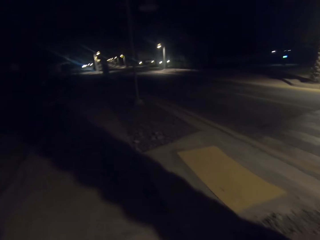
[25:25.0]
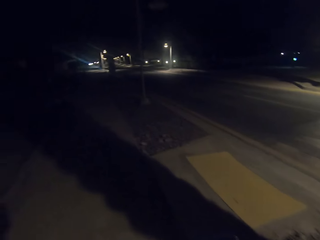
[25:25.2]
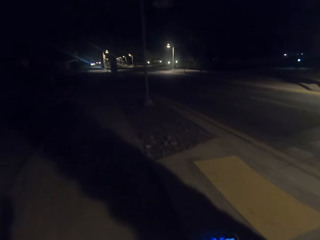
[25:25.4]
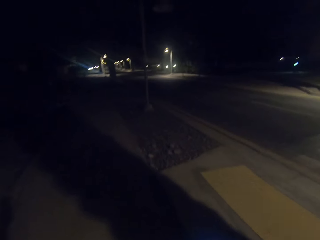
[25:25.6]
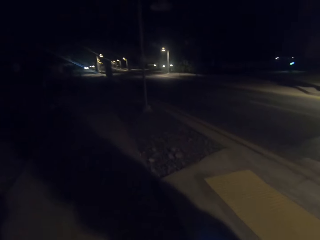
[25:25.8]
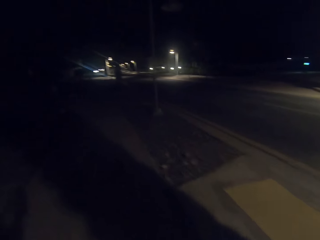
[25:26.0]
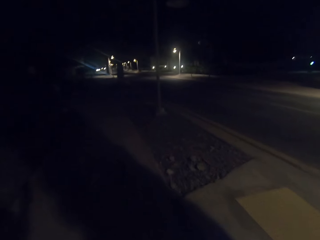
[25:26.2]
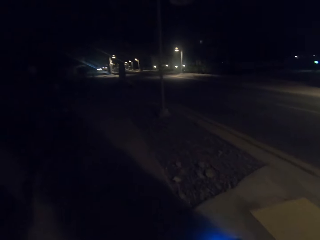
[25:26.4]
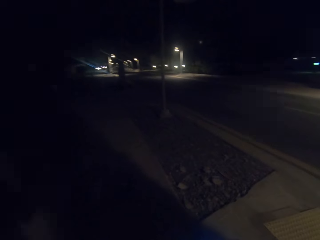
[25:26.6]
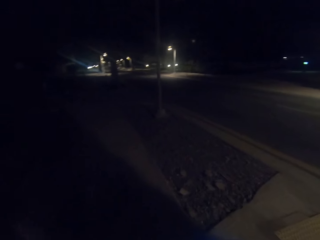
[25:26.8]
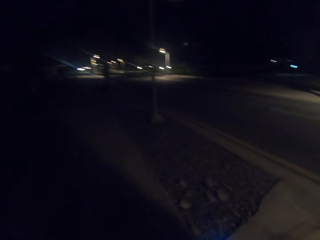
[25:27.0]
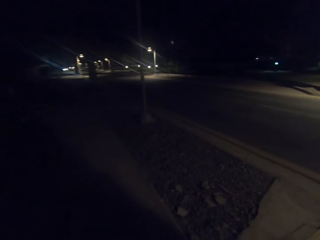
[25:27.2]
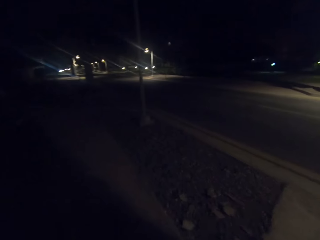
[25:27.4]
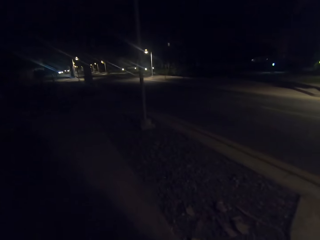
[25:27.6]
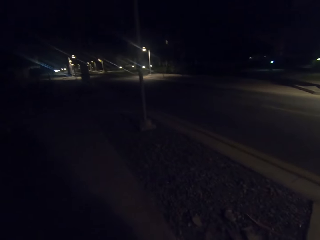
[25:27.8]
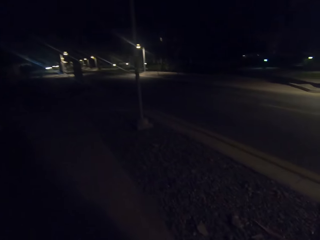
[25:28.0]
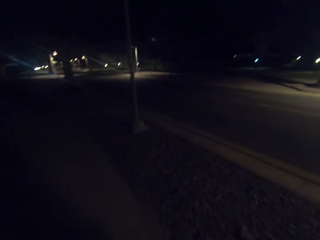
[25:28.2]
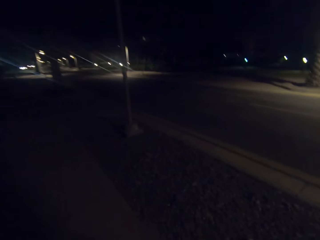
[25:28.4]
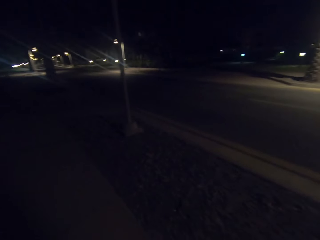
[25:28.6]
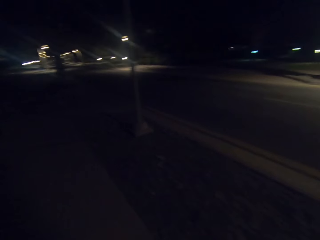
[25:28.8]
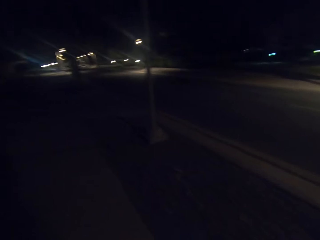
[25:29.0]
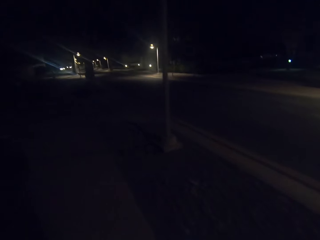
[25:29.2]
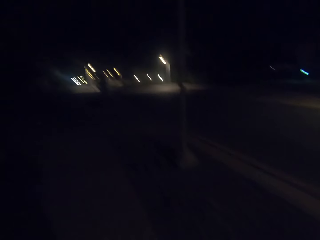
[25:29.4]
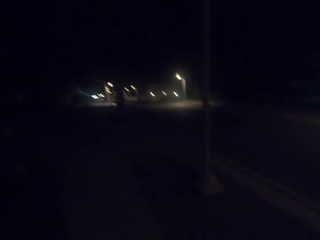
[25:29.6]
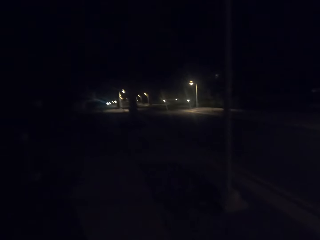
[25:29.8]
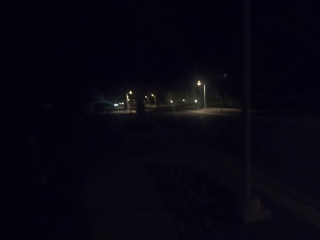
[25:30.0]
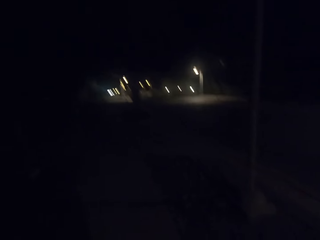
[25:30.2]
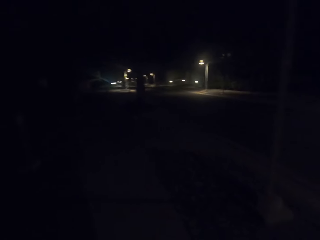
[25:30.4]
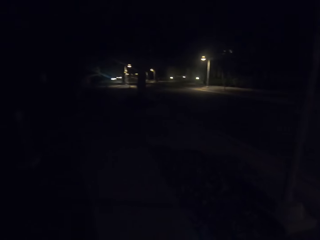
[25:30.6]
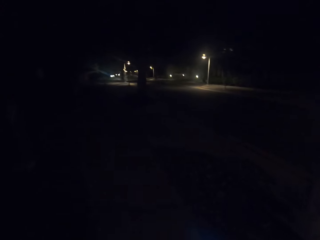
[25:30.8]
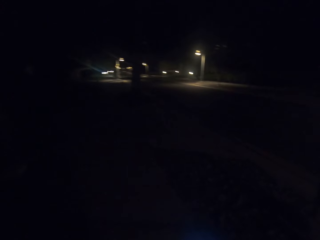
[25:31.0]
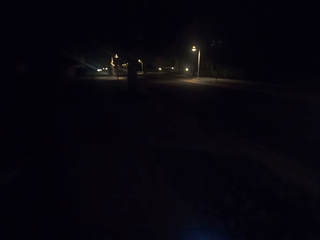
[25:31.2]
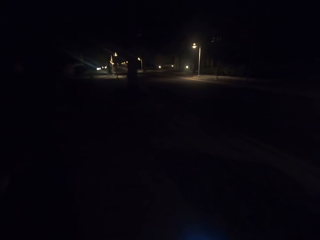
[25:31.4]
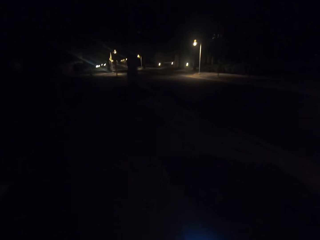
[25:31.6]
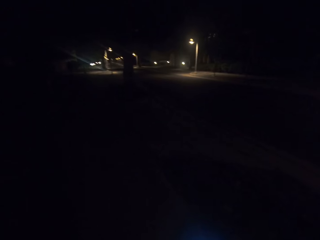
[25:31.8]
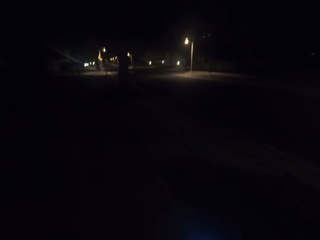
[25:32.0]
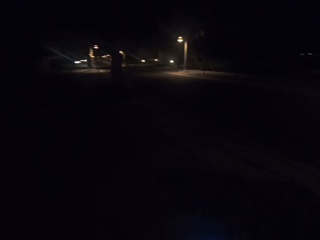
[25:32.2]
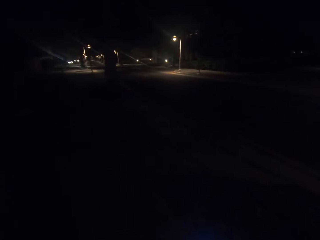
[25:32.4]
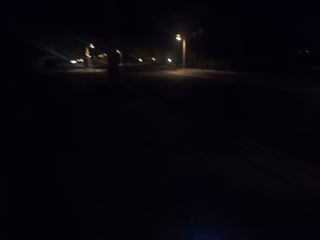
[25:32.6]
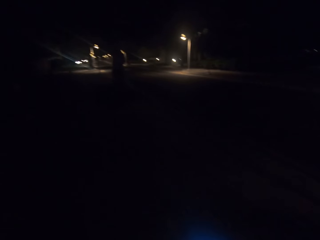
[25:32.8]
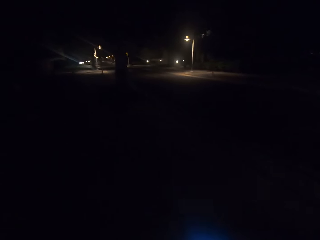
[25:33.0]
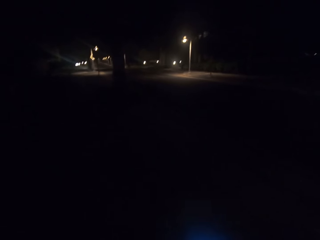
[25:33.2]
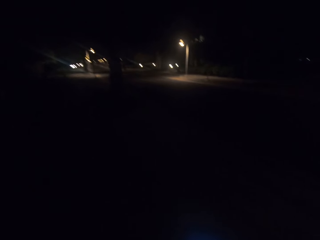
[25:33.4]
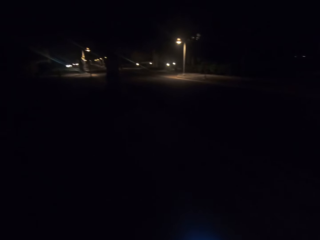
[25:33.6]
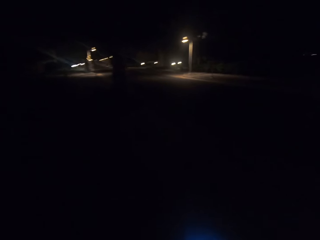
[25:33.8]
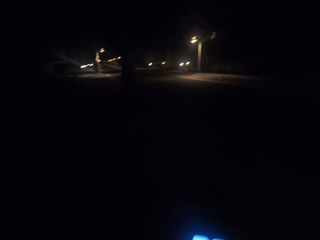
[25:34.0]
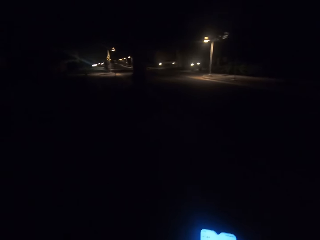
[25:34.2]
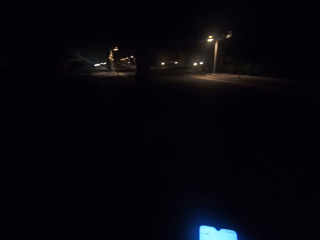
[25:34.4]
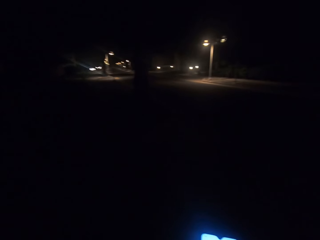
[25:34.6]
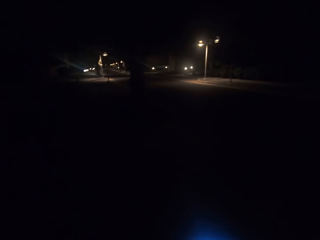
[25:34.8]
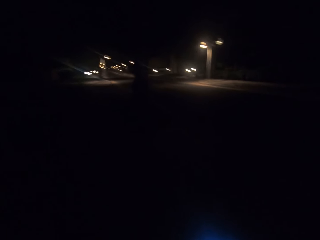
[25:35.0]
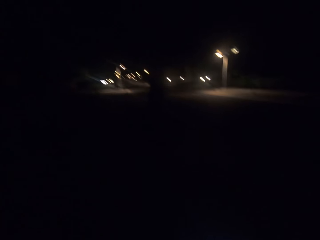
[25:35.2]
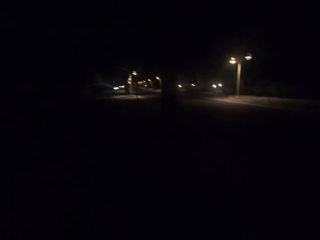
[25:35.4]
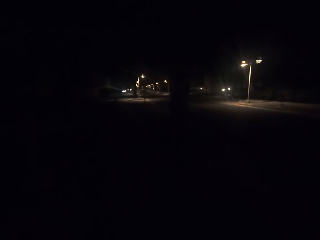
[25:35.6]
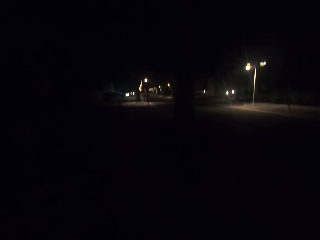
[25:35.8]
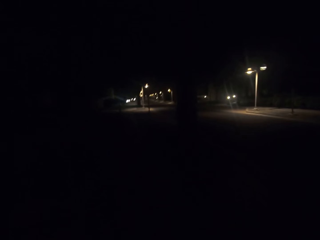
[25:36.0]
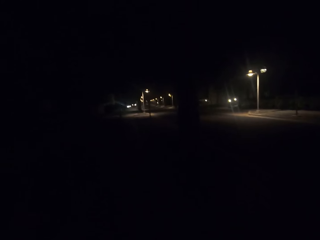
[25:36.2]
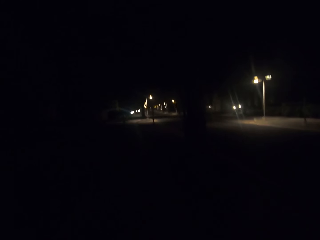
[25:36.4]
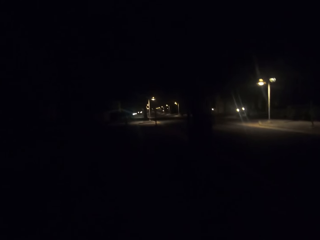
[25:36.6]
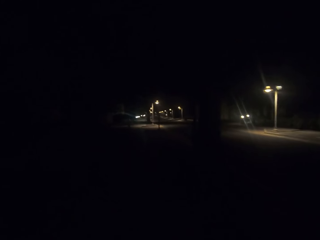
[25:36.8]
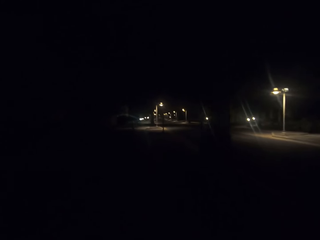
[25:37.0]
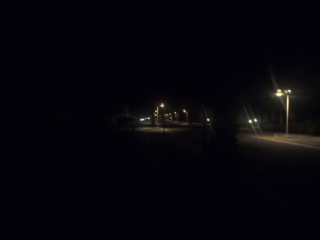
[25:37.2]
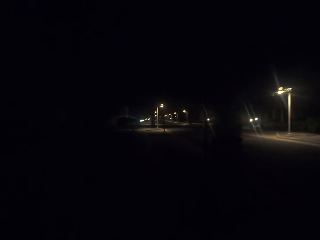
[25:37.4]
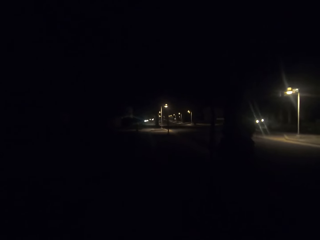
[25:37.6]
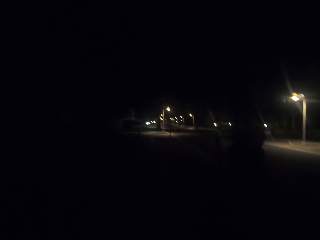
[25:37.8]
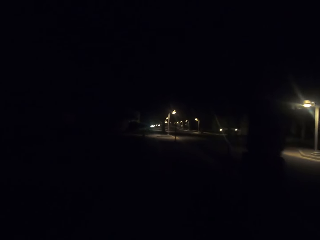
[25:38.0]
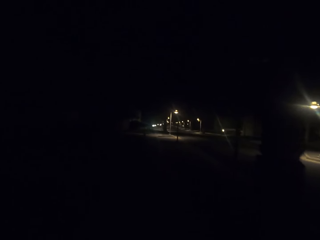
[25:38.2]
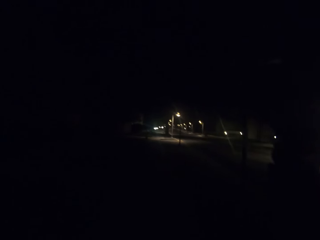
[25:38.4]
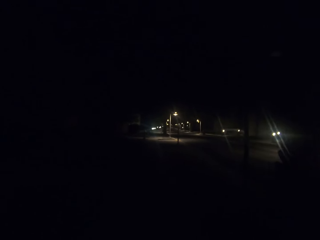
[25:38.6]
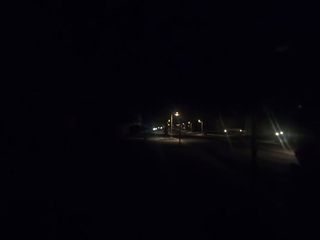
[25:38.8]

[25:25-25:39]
The camera wearer walks on the road. They use the phone on the road. They take video with the phone.

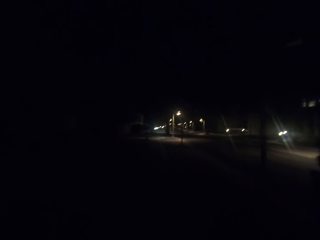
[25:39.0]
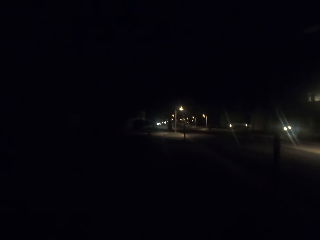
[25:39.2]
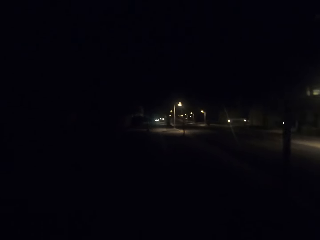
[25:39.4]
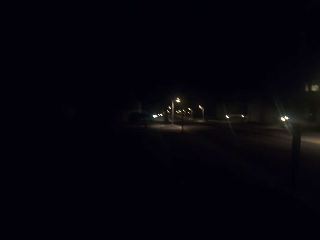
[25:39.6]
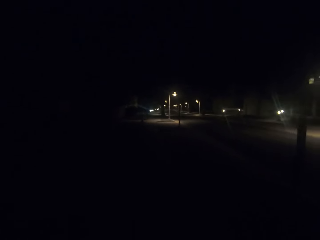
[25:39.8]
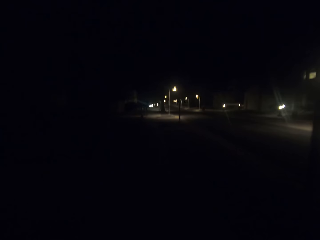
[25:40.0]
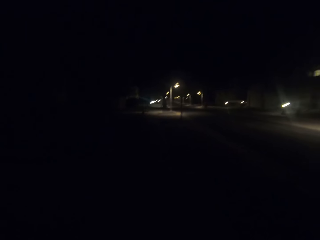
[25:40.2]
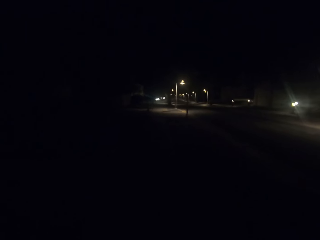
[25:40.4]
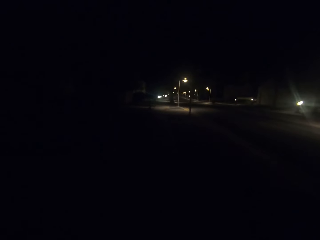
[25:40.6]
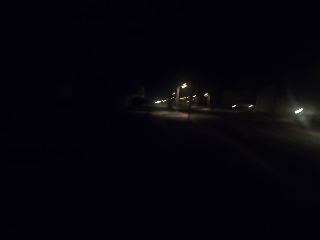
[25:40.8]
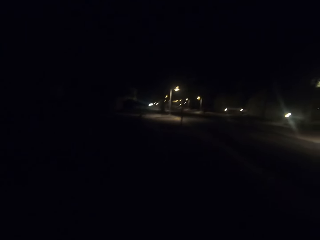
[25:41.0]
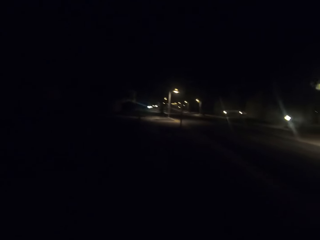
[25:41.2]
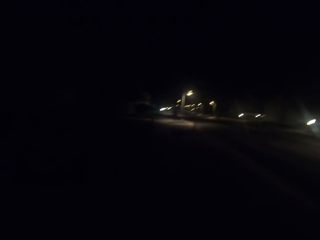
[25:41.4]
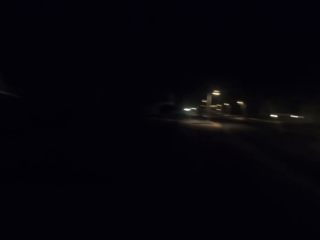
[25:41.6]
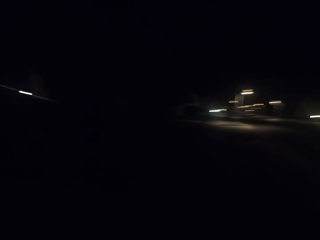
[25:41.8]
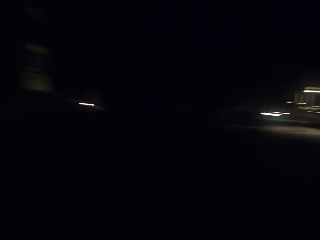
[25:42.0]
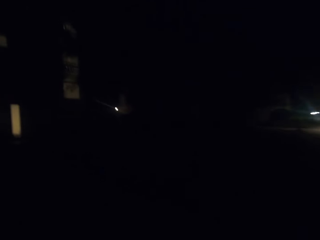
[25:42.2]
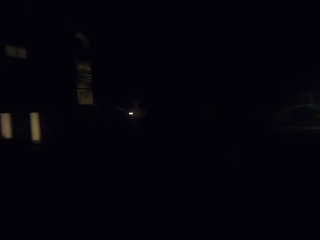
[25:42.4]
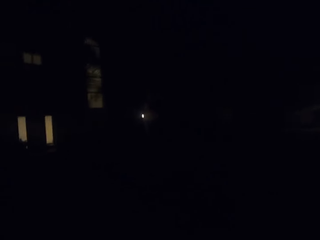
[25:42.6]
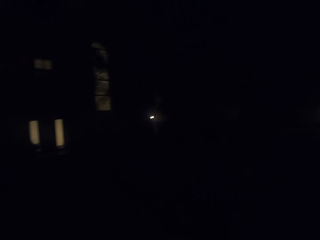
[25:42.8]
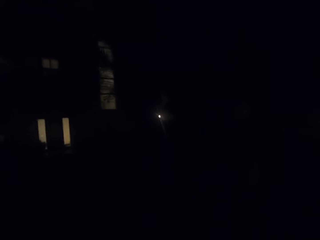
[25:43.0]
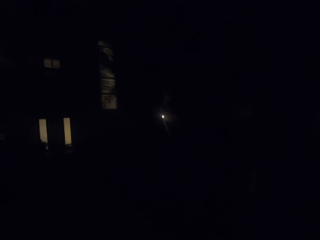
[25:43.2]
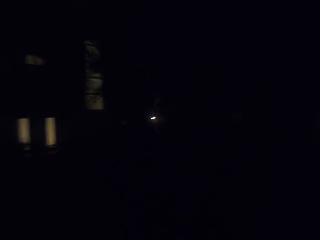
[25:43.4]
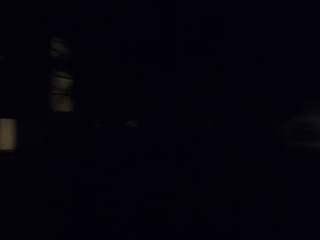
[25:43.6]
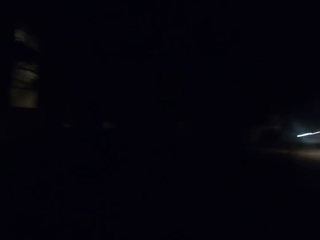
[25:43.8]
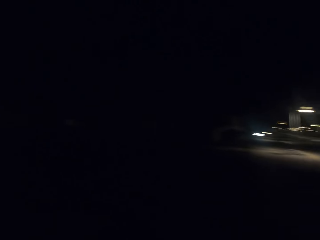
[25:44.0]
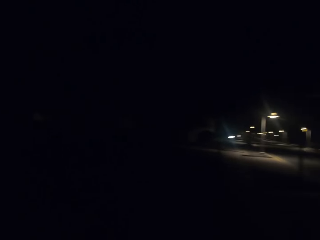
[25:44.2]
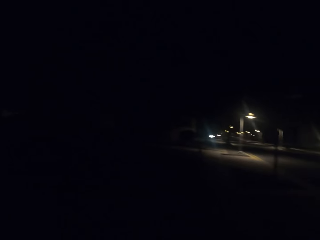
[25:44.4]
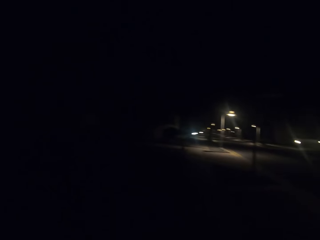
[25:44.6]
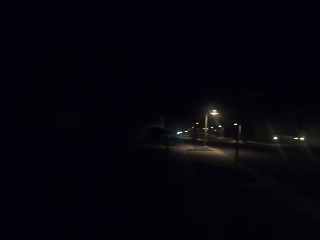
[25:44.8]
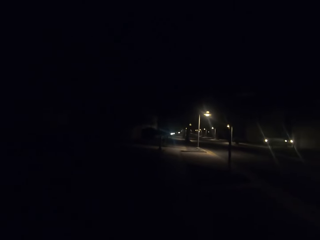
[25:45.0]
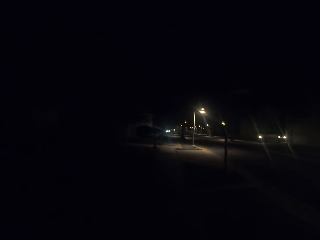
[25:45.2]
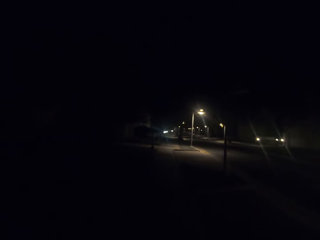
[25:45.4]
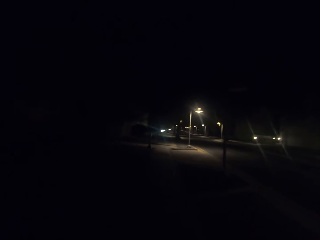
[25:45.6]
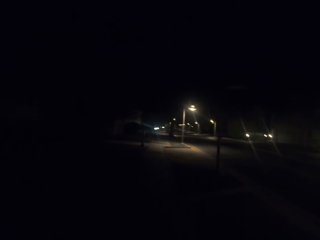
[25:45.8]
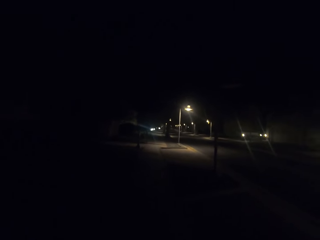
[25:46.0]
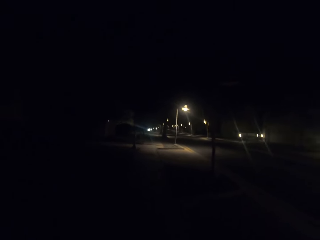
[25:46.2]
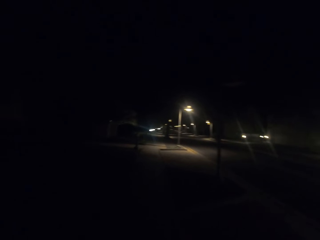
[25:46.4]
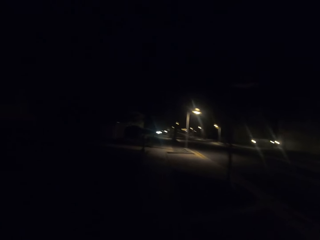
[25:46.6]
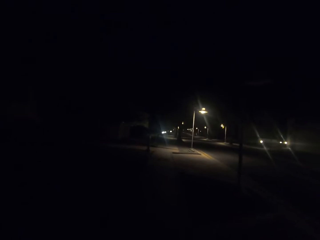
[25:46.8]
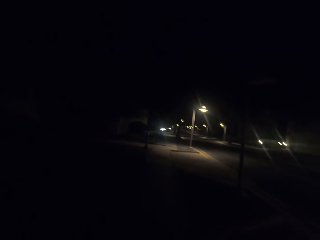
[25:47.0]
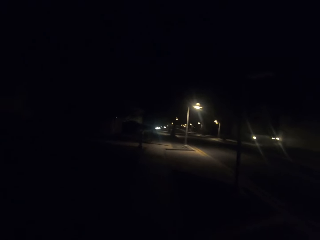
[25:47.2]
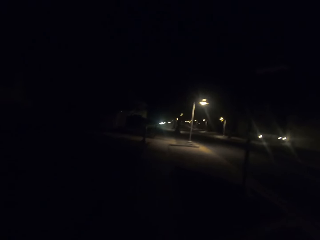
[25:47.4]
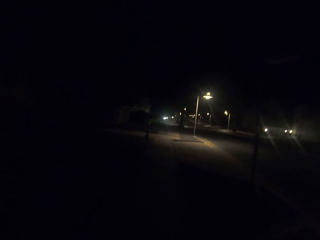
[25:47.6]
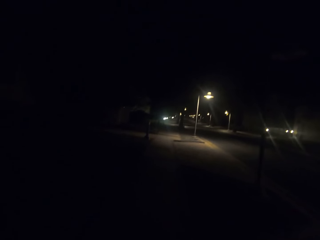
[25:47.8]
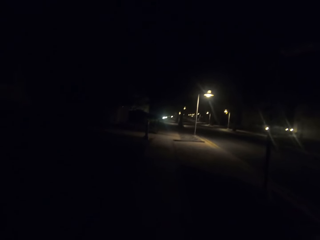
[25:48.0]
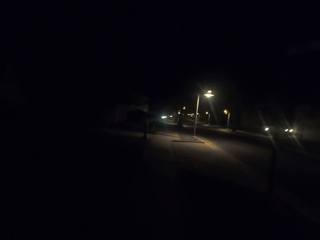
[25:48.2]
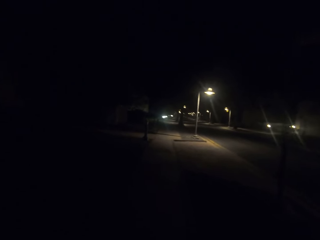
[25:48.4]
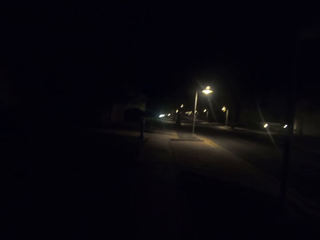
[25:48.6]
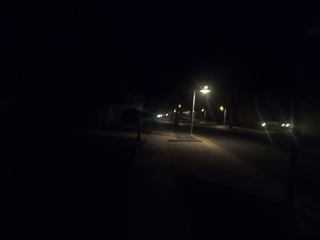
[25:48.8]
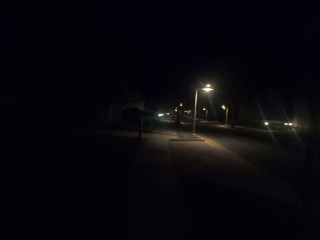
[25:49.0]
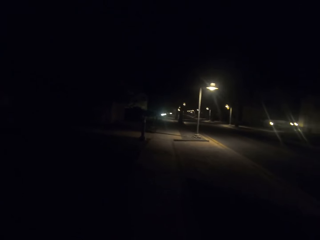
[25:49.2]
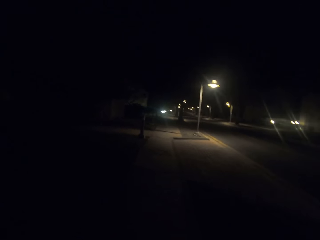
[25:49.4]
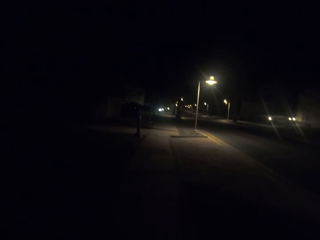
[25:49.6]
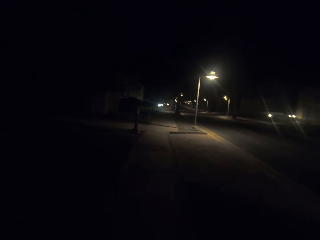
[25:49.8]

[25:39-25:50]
The camera wearer looks around. They walk on the sidewalk.
